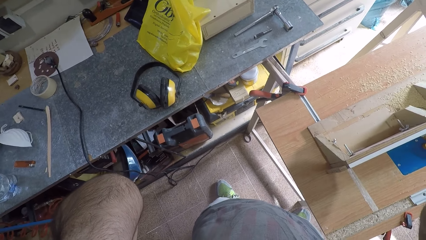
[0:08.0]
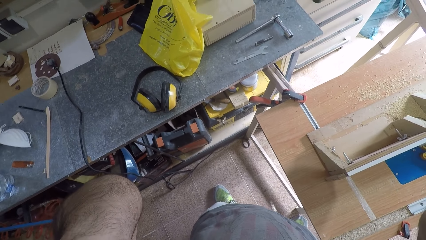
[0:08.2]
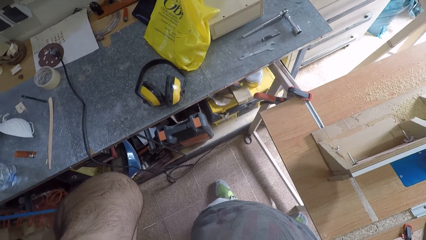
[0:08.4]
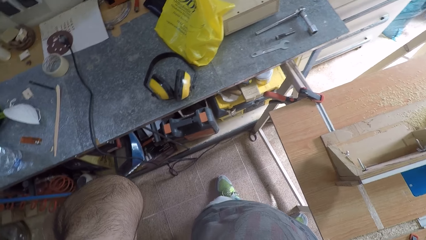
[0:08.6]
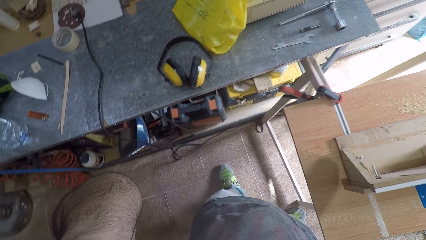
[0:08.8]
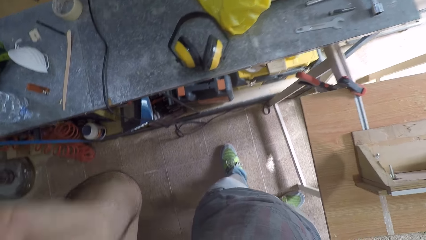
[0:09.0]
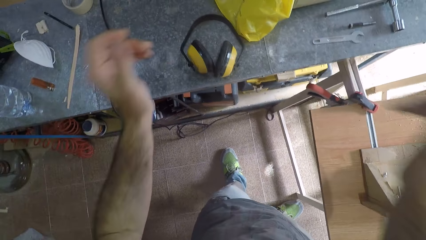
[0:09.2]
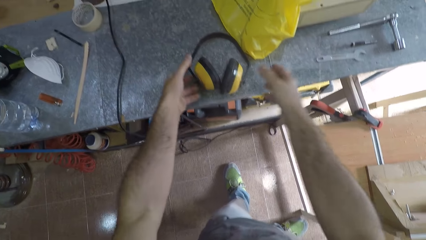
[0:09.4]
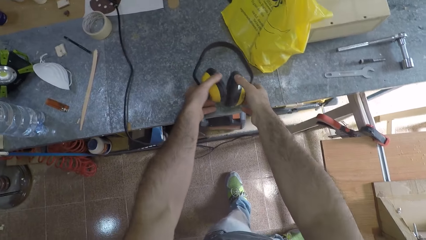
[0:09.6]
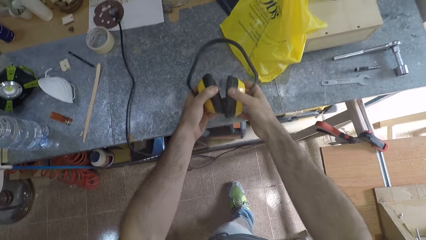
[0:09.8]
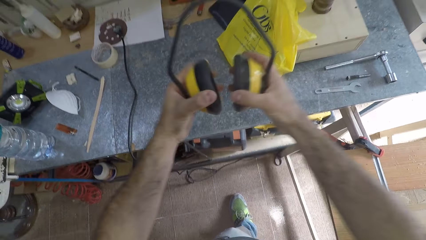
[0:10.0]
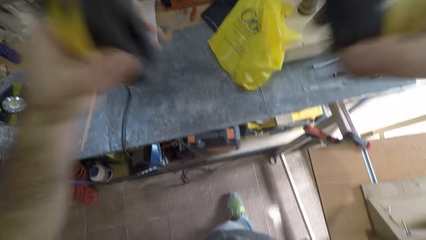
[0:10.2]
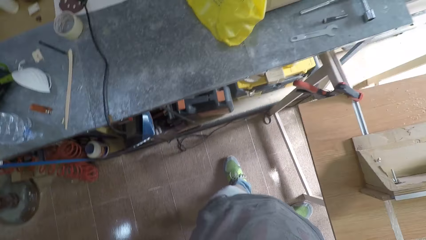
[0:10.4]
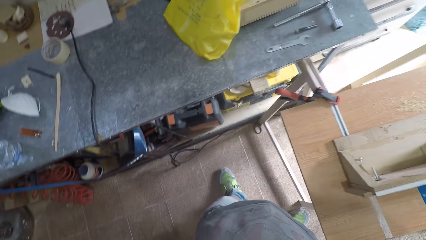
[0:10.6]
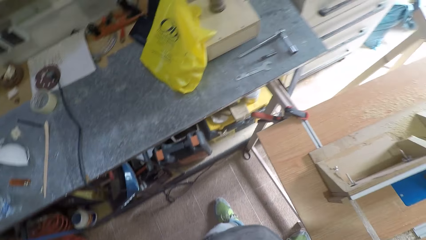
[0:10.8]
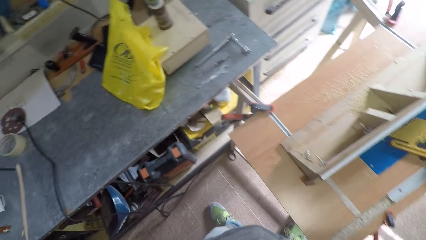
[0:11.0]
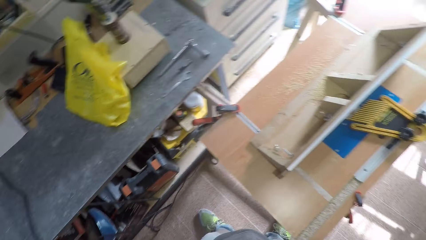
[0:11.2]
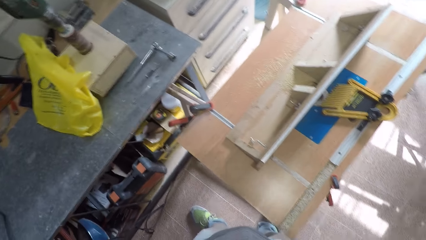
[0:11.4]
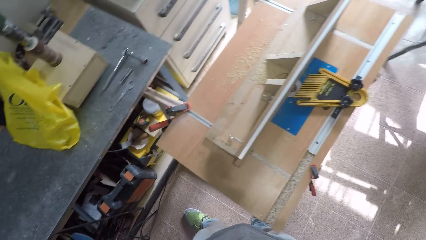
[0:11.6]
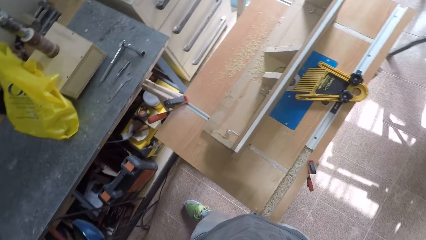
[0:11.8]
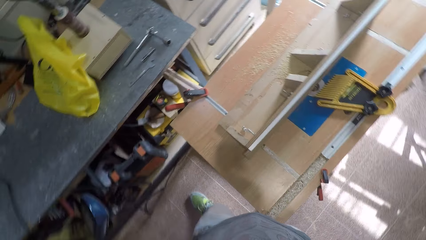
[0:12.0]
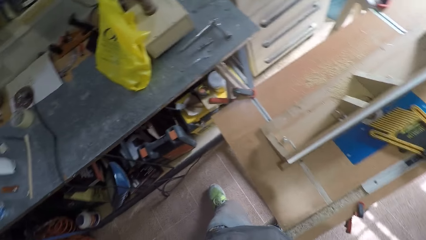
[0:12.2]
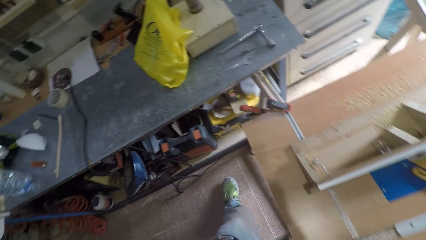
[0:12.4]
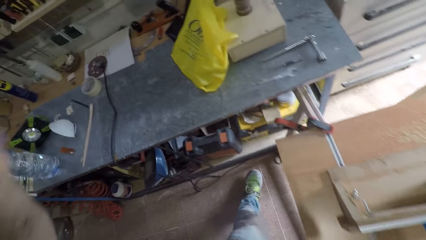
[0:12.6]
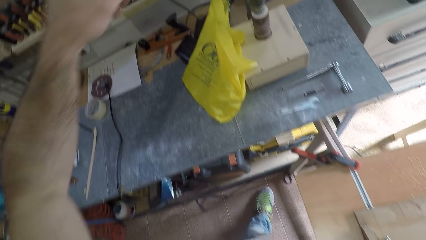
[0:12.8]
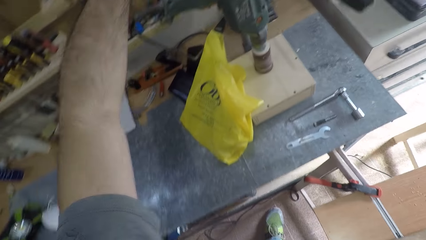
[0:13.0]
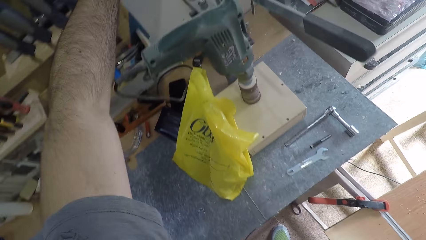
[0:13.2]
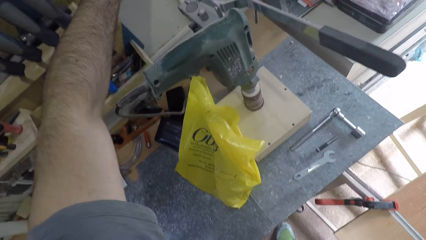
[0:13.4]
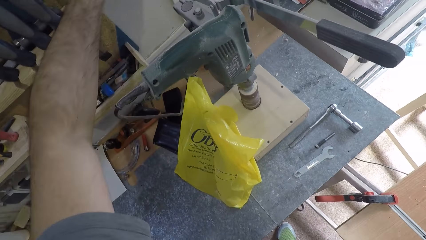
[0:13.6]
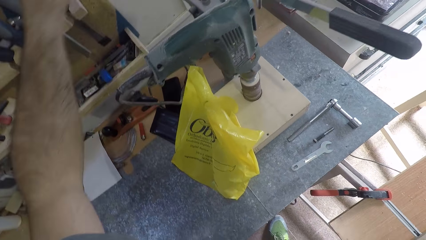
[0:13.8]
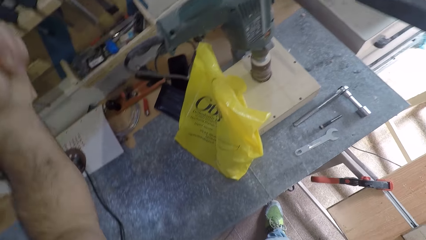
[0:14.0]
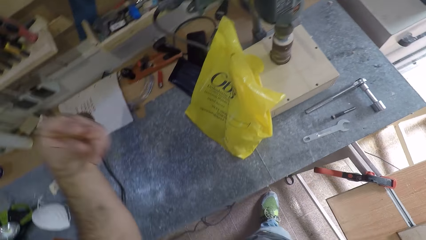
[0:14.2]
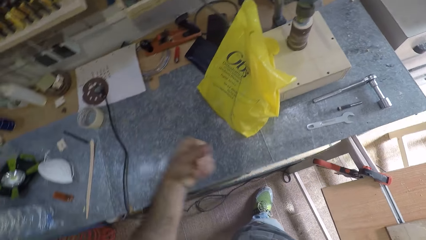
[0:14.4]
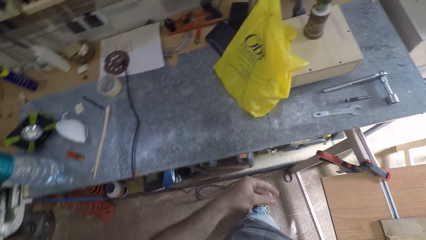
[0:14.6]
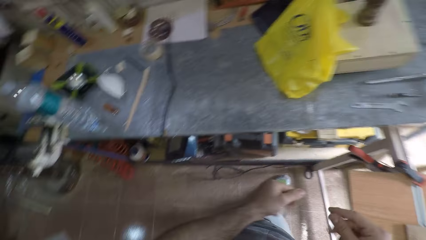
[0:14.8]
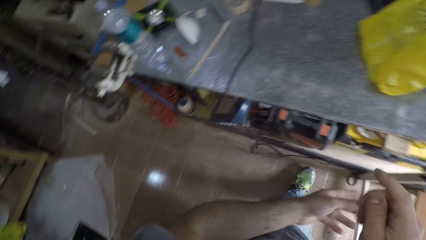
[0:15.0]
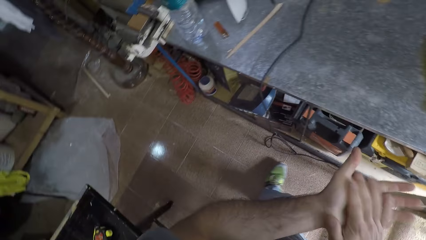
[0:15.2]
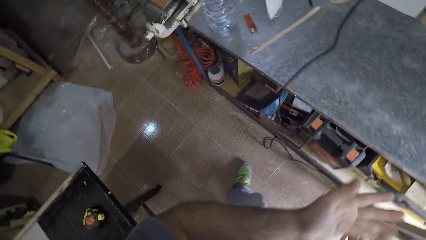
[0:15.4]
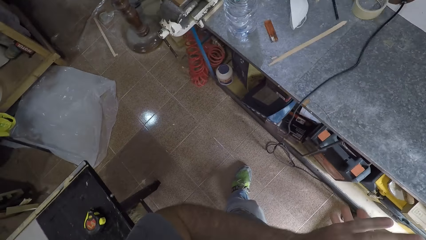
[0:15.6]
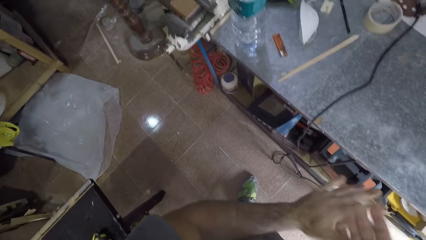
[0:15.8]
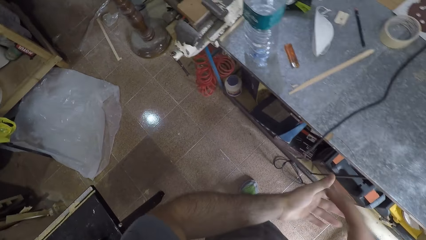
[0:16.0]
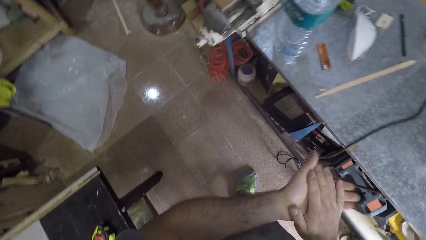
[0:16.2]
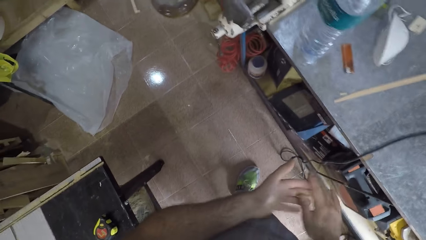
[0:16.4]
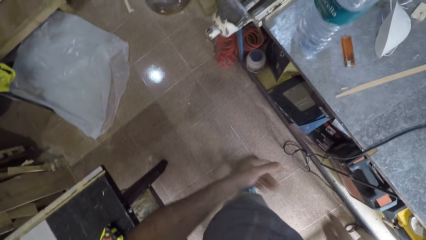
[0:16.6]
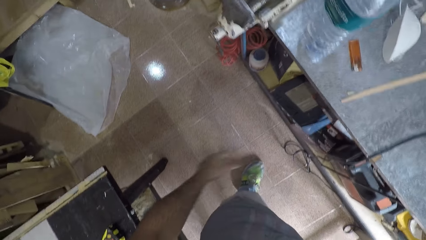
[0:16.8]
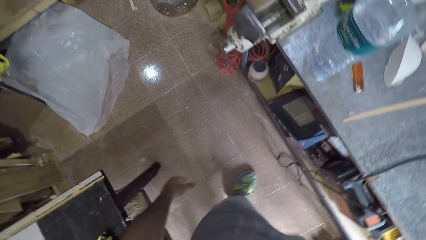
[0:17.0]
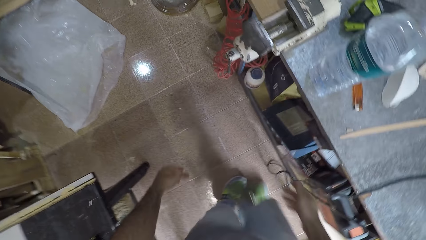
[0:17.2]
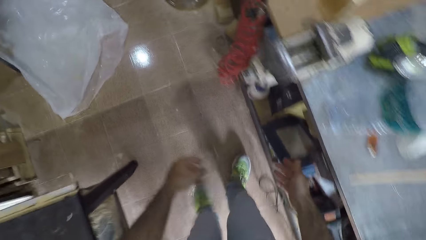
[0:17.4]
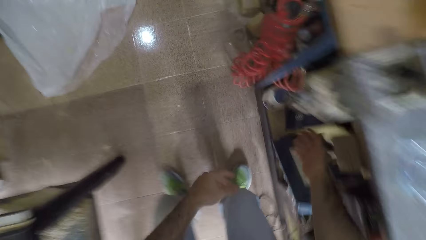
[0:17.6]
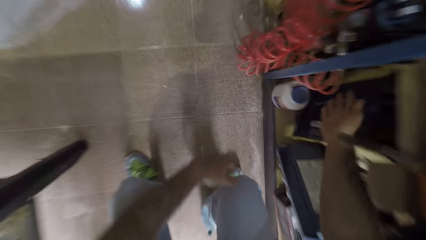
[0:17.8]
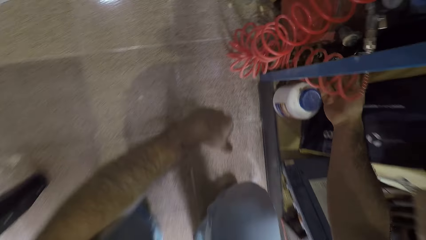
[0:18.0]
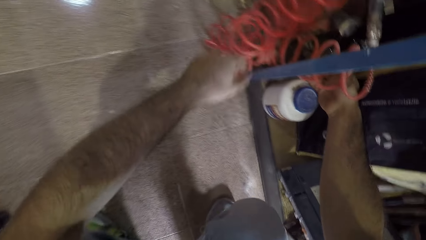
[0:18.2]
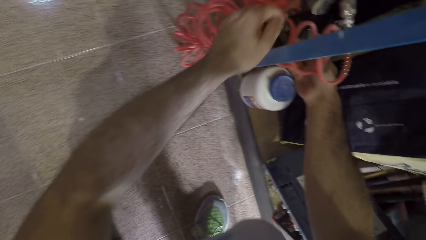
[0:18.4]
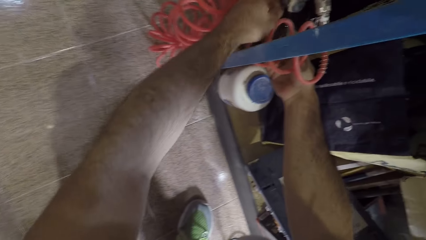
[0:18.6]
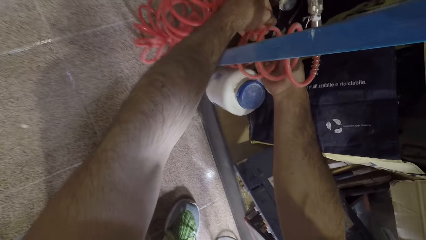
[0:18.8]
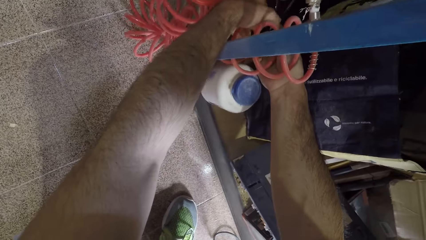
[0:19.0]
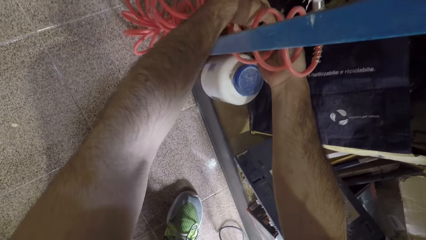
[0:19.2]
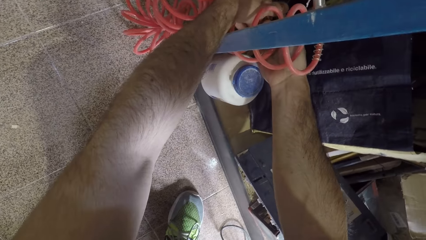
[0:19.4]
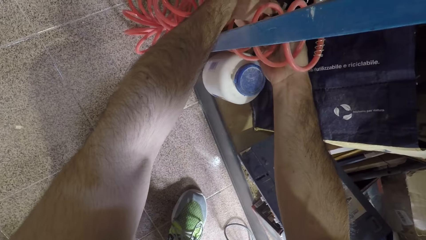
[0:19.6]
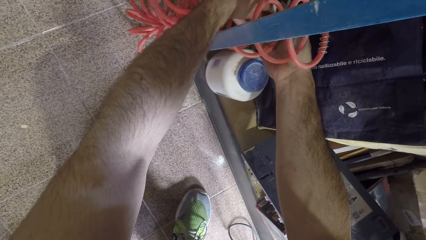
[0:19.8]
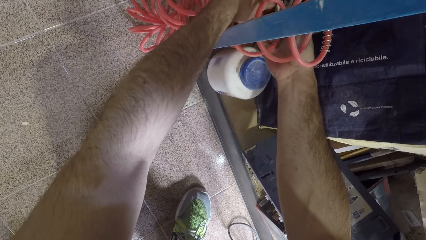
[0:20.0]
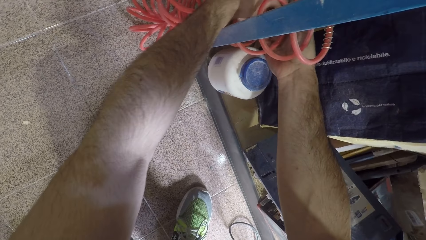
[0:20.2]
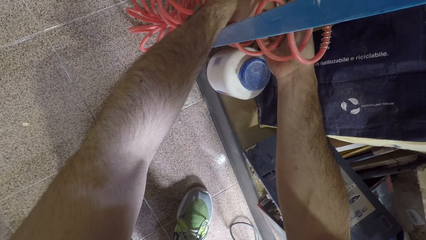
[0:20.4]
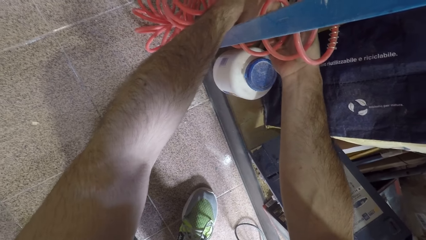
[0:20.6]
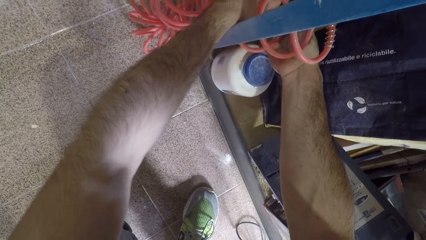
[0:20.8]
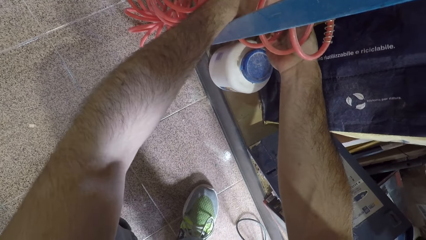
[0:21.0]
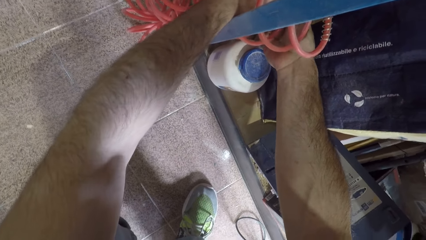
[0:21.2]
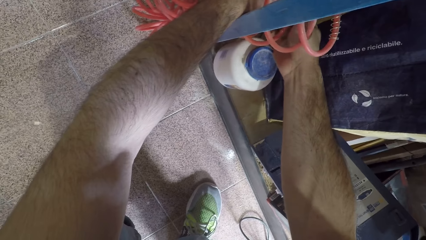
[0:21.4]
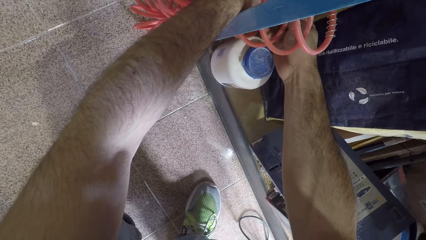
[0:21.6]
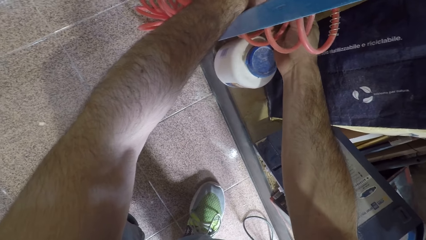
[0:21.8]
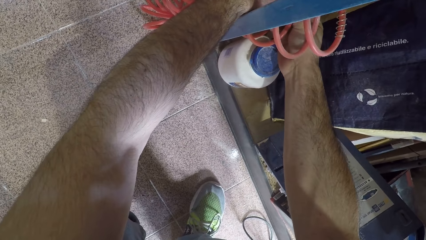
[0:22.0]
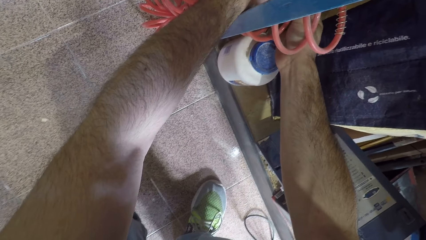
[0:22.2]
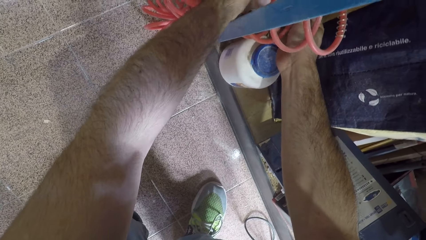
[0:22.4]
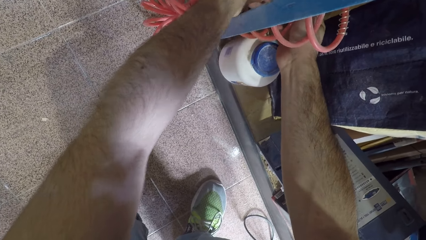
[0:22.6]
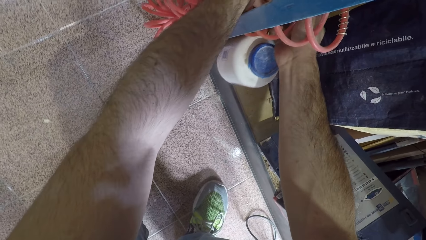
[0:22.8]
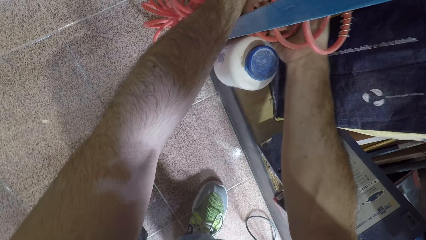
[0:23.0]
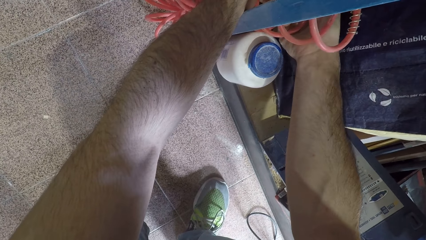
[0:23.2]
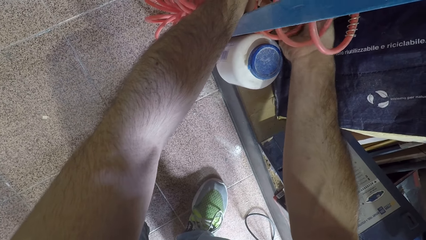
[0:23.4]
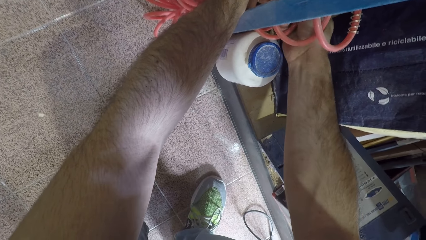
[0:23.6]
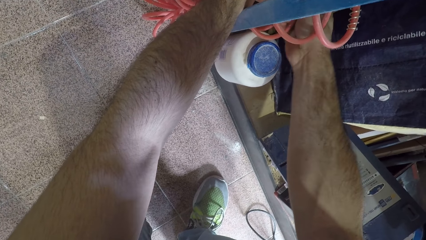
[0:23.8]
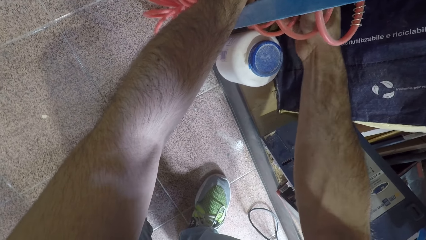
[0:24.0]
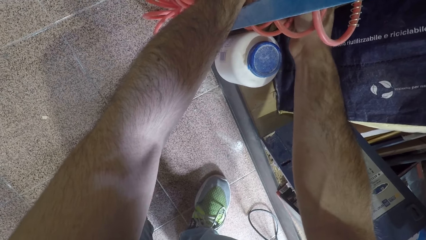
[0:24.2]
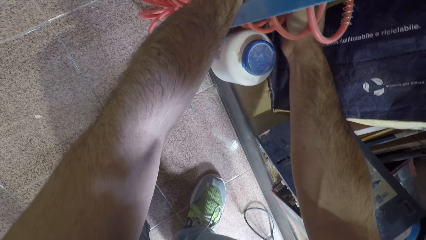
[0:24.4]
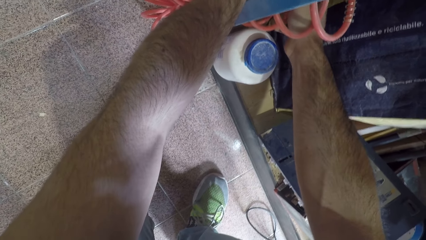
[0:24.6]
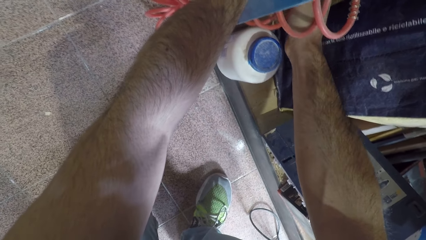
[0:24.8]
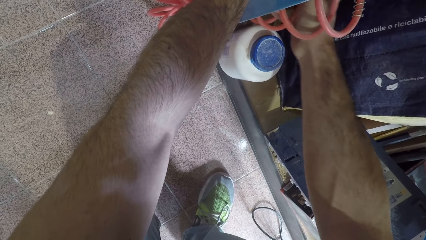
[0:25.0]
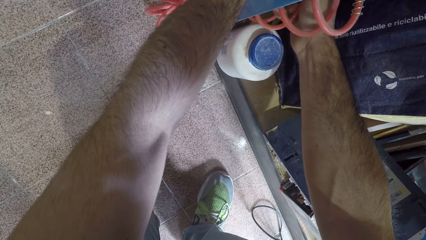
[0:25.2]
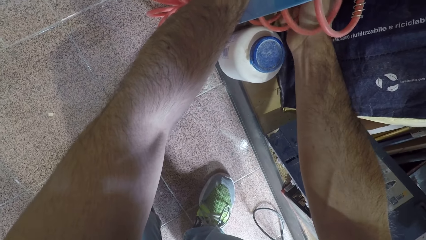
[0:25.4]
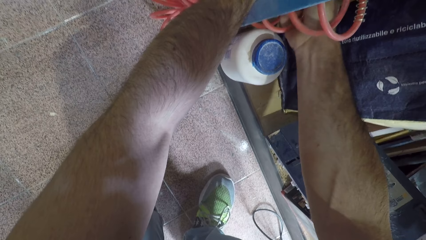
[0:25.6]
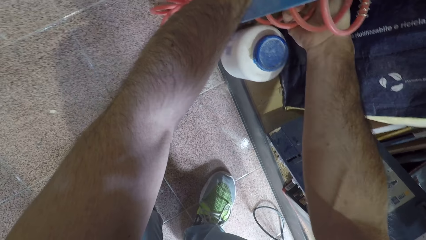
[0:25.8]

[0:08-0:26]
The camera wearer picks the headset from the table with both hands. He wears the headset on his head. He puts on a switch with his left hand. He dusts his hands and moves around the workshop. He adjusts the pipe on the air compressor. He fixes a cable.
